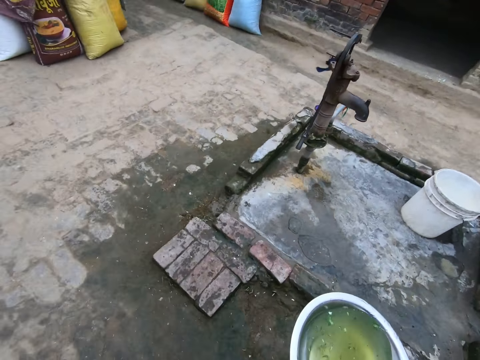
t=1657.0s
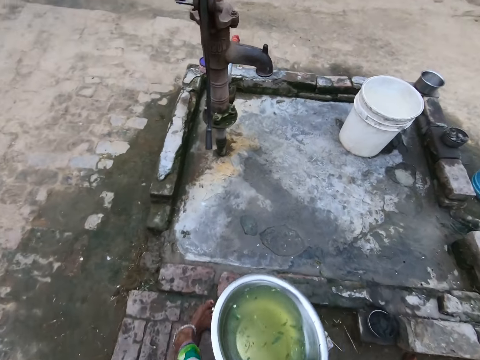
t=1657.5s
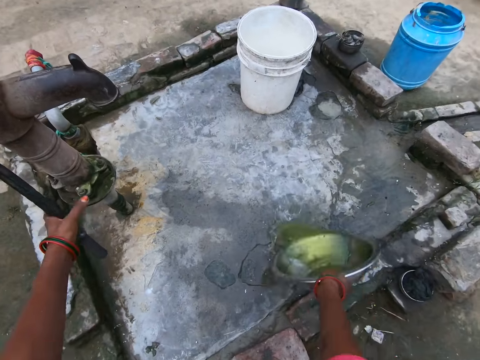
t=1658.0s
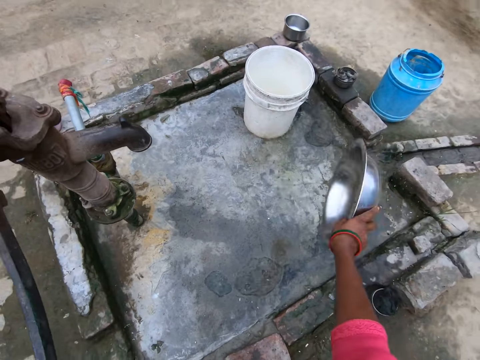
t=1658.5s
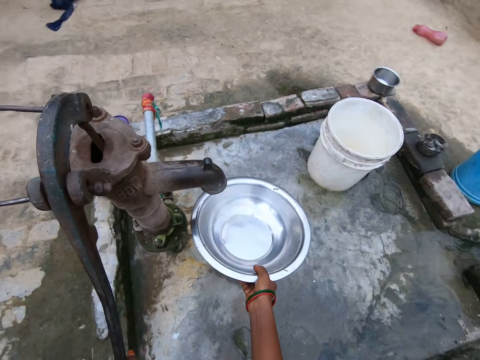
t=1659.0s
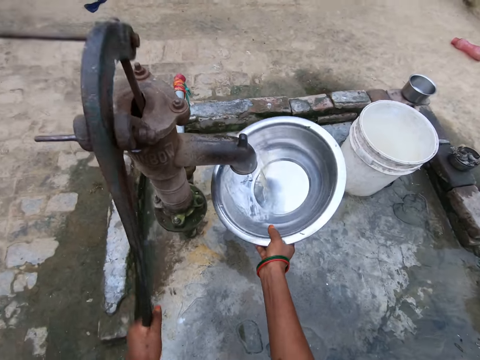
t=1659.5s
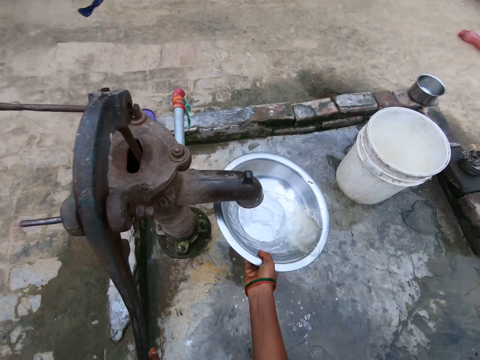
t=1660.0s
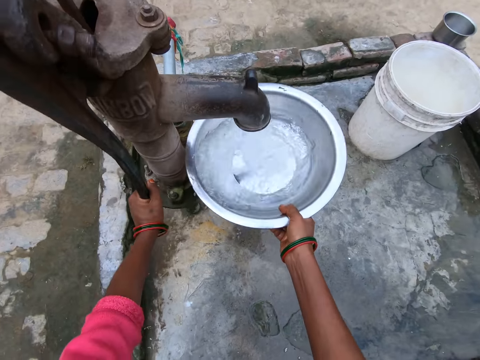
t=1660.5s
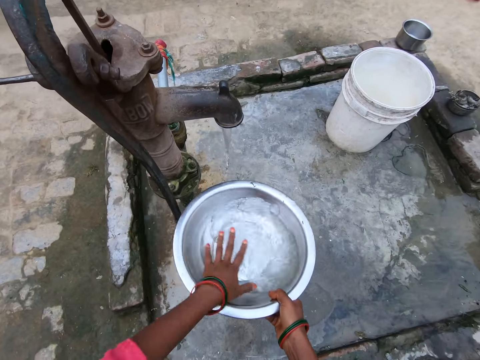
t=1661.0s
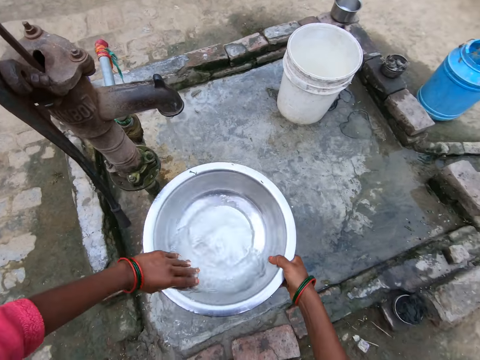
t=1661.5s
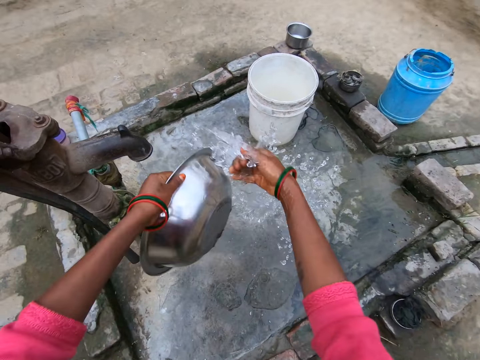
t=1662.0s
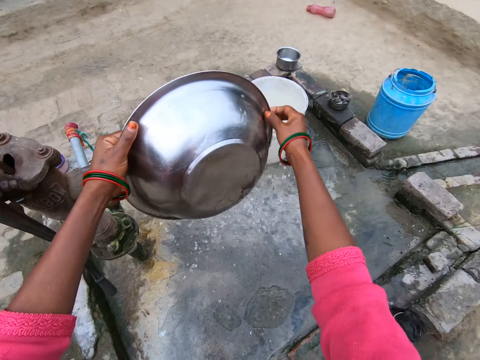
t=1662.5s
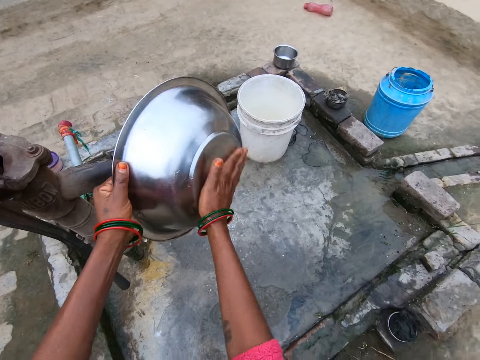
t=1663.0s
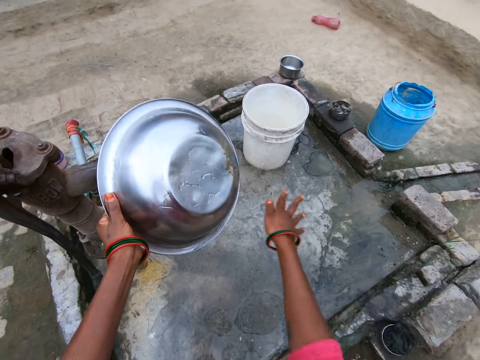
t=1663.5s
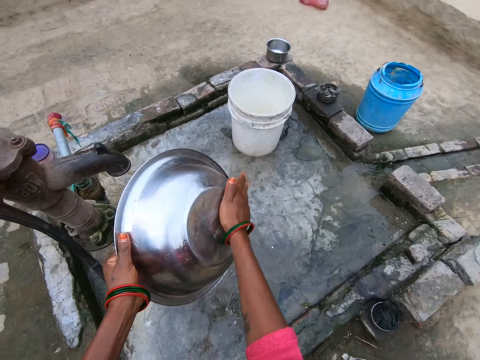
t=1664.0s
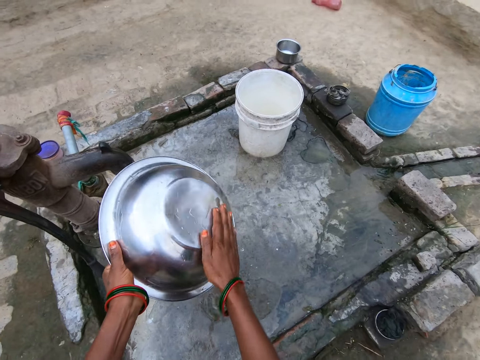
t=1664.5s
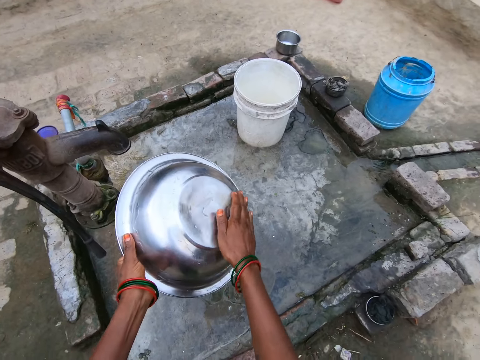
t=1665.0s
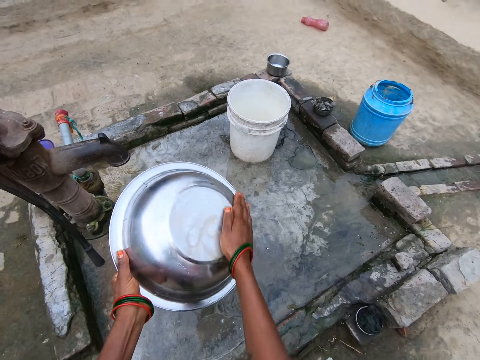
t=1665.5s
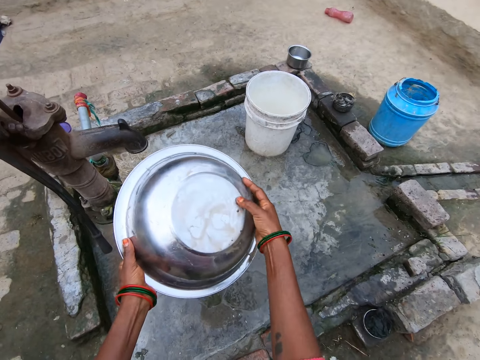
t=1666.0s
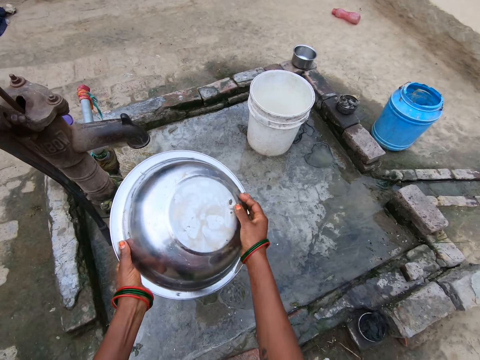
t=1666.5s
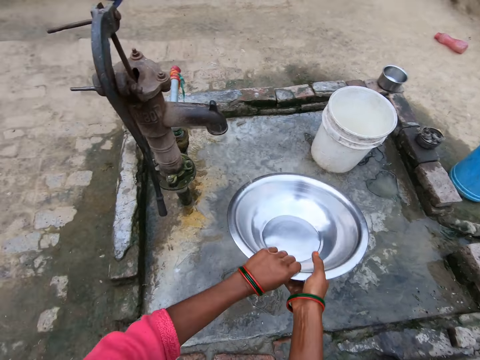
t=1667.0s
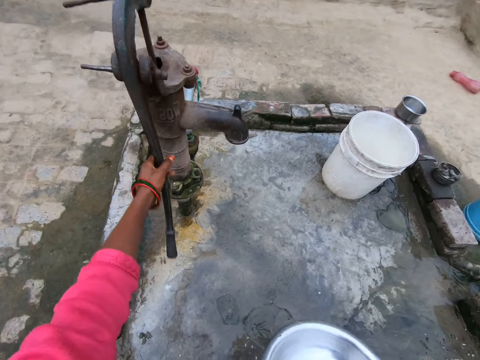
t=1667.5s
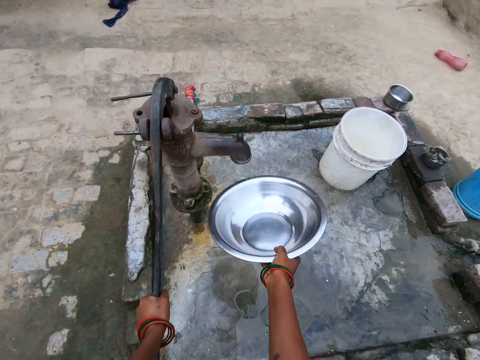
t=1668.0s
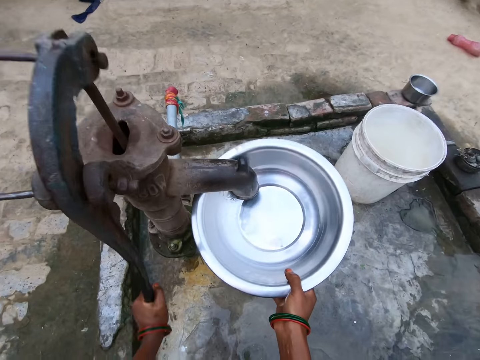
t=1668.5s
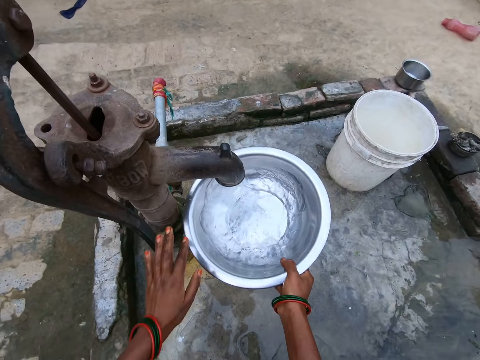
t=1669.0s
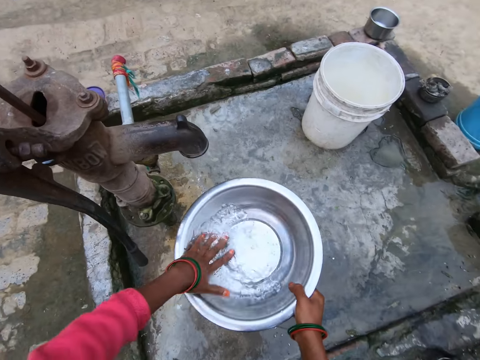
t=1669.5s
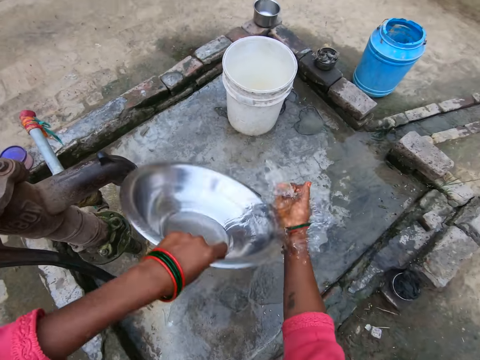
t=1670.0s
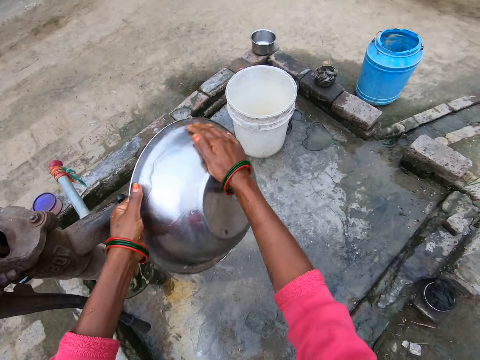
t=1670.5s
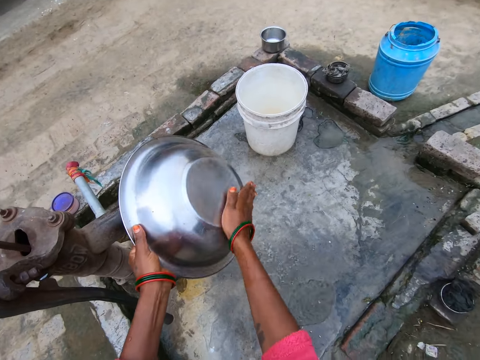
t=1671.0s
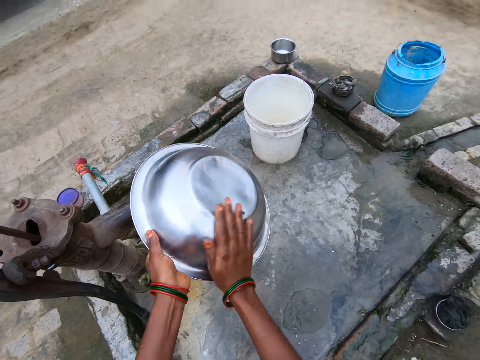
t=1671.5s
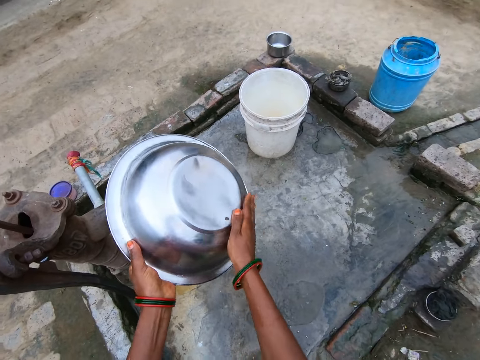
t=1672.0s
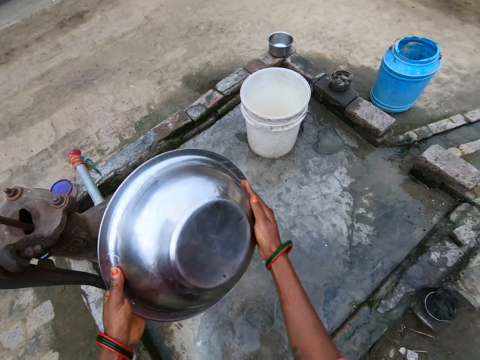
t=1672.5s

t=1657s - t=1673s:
The camera wearer pours the water in the bowl or sufuria on the floor. They pump water into the bowl. They rinse the bowl. They wipe the sufuria bottom with the hand. They pump water into the bowl. They rinse the bowl.

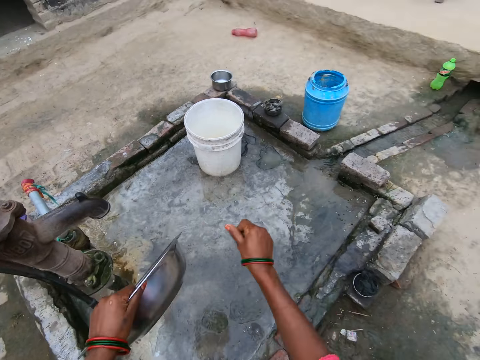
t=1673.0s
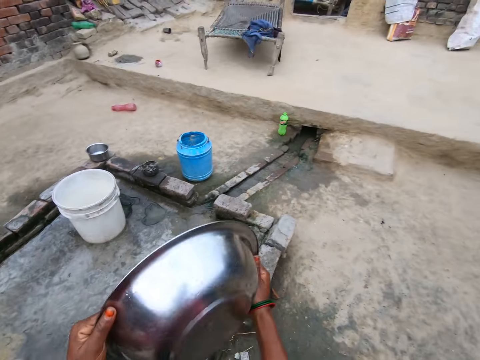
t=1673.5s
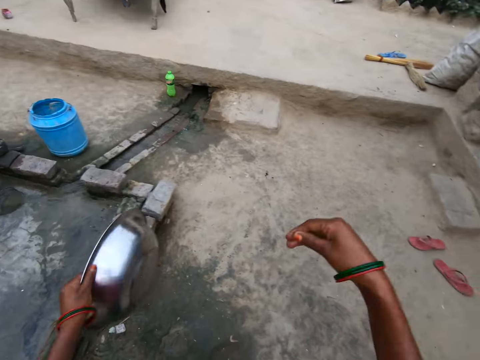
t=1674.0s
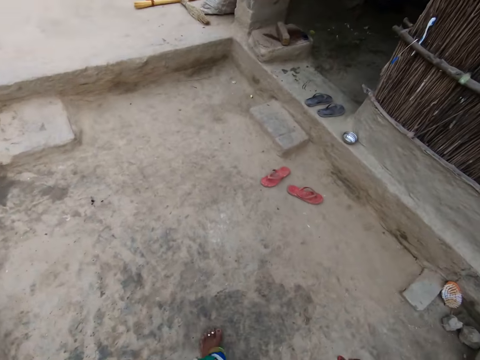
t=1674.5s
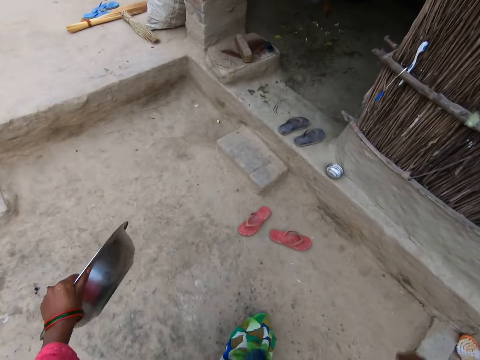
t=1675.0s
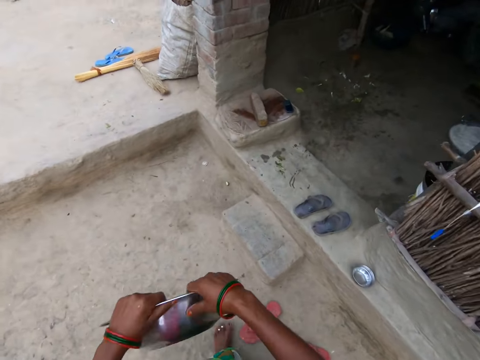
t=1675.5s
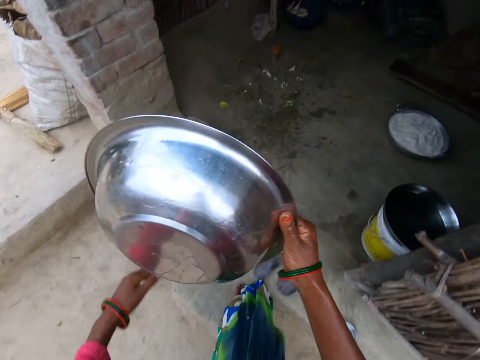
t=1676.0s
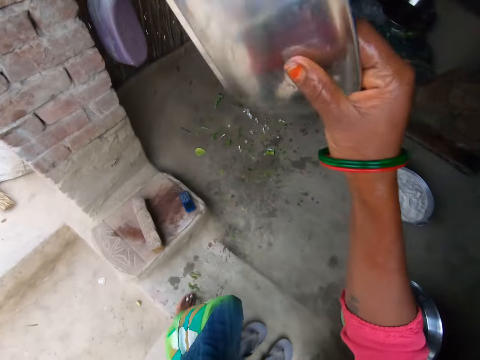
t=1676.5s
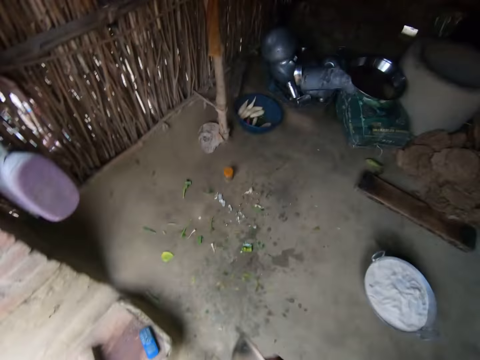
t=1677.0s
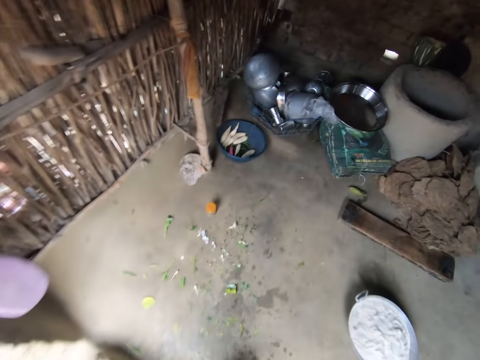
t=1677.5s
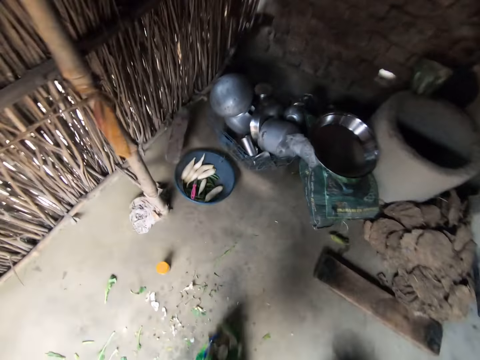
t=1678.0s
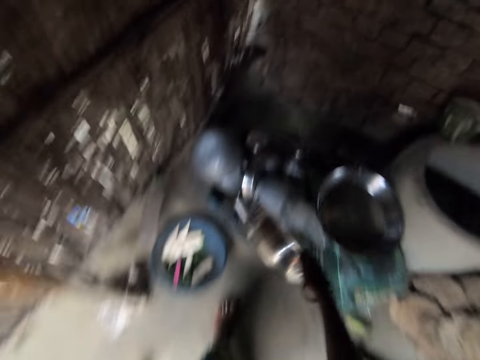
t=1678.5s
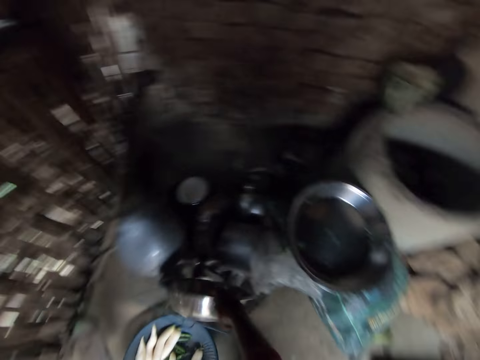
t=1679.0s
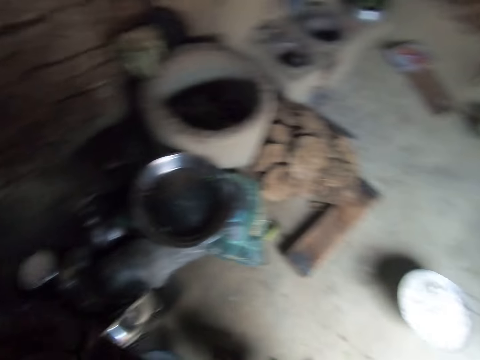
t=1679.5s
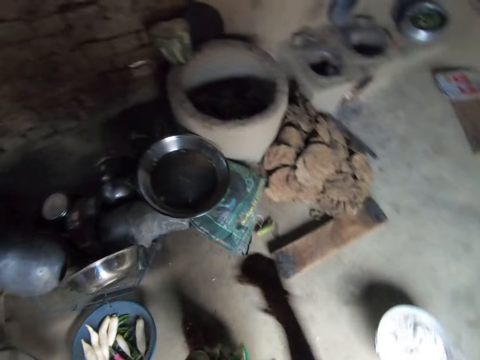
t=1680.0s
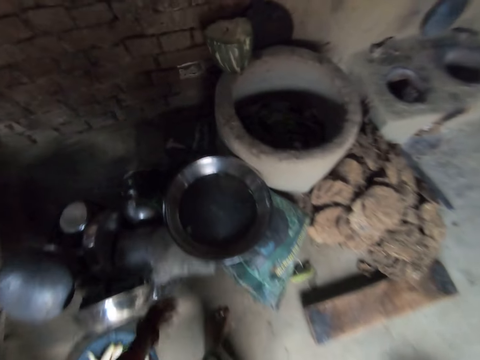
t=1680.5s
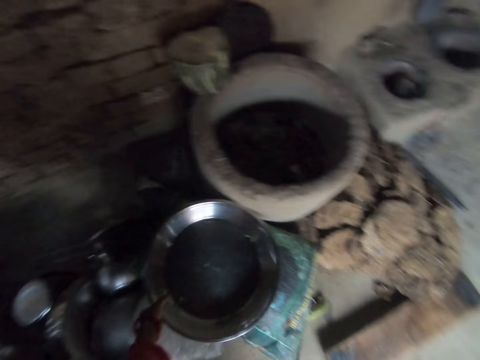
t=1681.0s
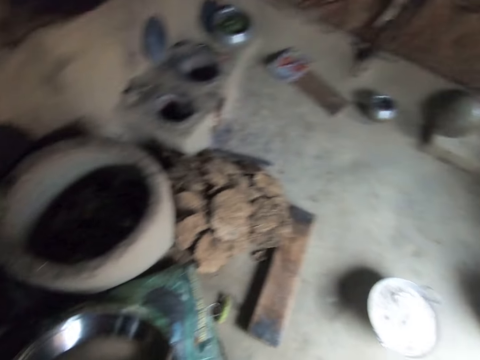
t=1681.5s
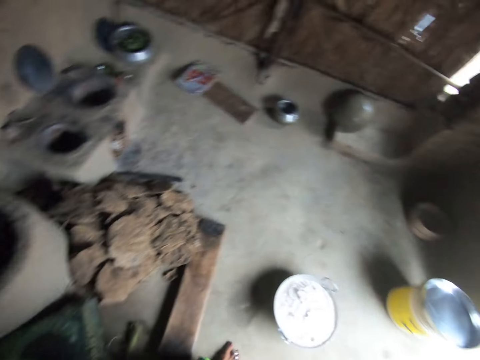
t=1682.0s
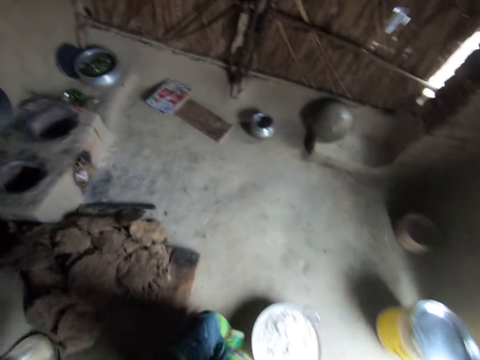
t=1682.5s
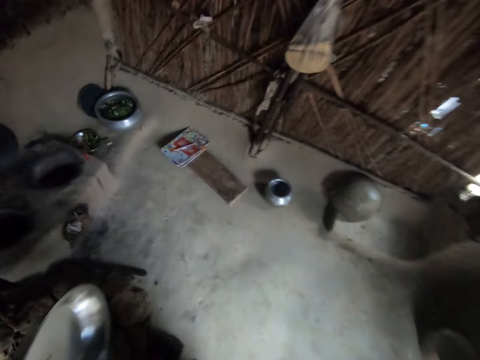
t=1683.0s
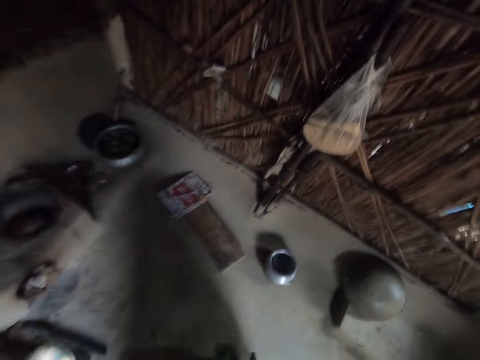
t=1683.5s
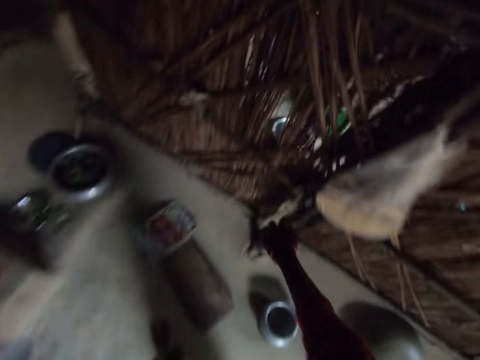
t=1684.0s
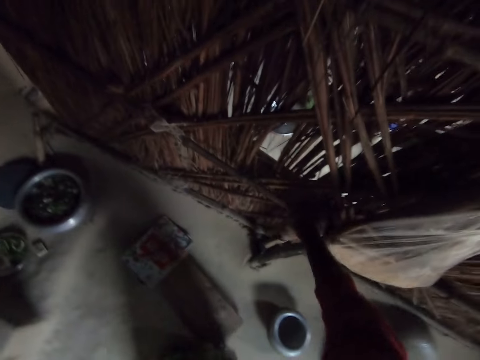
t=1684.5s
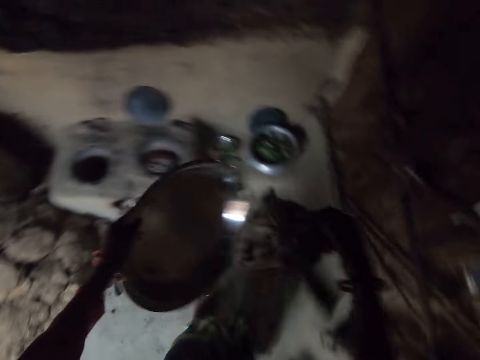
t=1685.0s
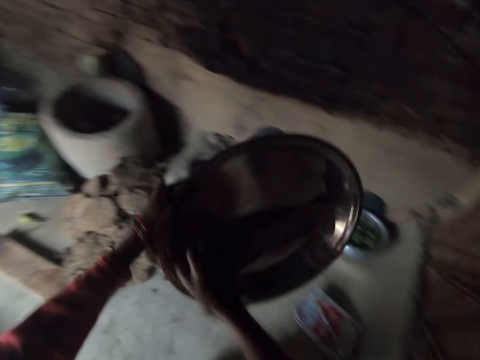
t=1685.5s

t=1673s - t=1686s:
The camera wearer wipes the sufuria with the hand. They shake the hand. They shake the hand again. They shake the sufuria as they walk. They drop the bowl in the basket. They pick a tray. They pick a cloth.
